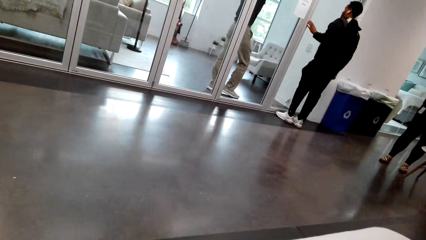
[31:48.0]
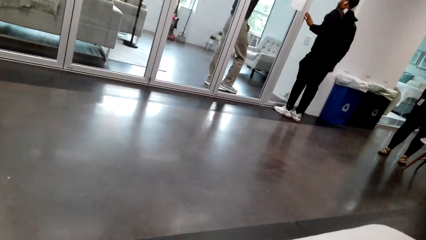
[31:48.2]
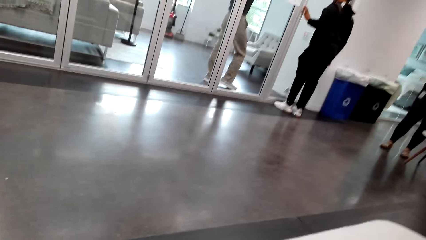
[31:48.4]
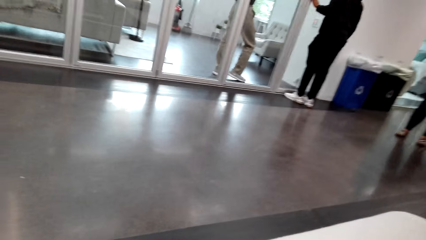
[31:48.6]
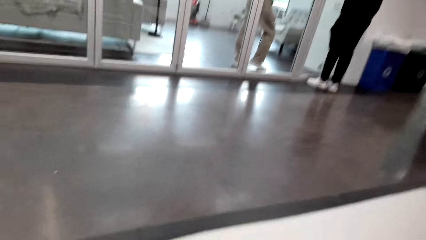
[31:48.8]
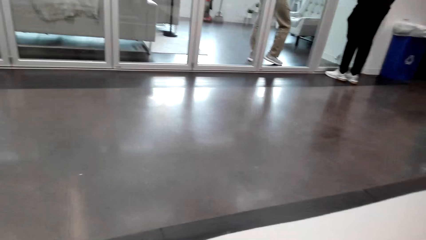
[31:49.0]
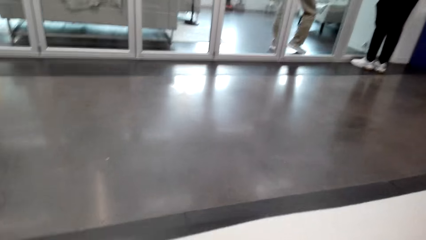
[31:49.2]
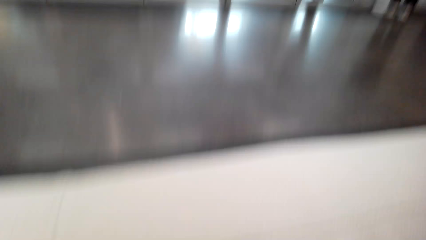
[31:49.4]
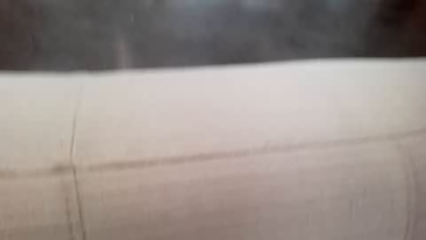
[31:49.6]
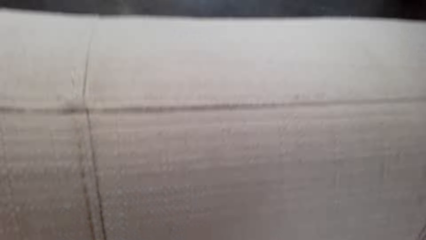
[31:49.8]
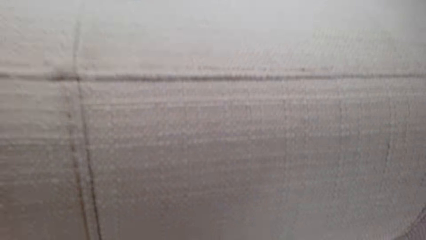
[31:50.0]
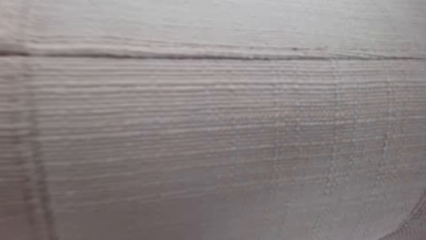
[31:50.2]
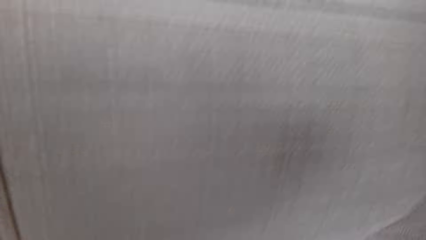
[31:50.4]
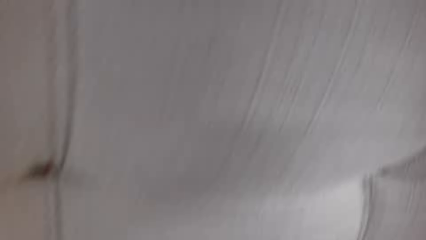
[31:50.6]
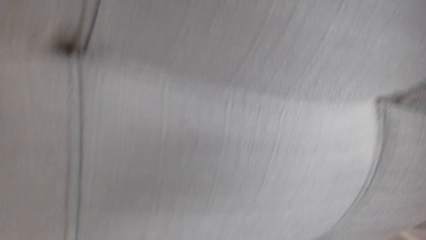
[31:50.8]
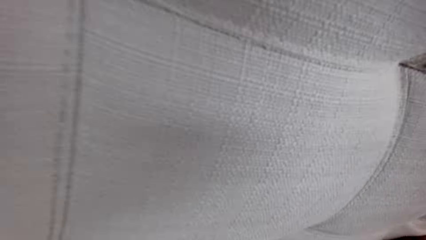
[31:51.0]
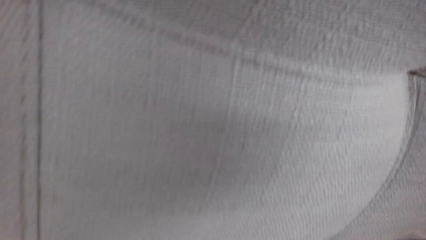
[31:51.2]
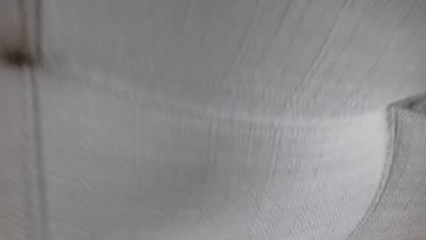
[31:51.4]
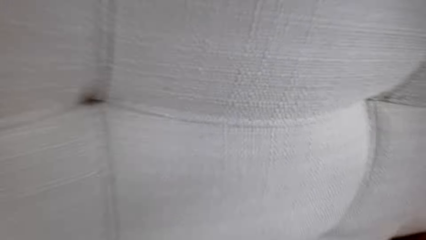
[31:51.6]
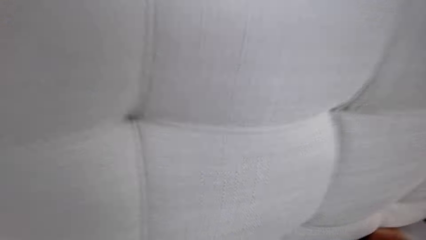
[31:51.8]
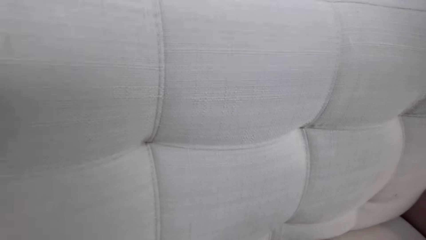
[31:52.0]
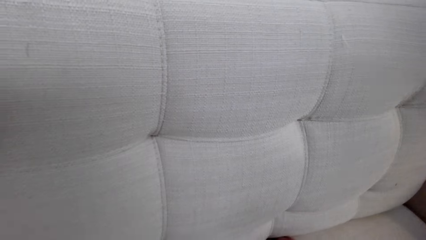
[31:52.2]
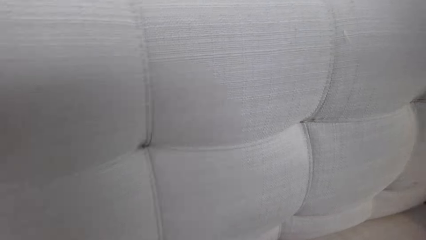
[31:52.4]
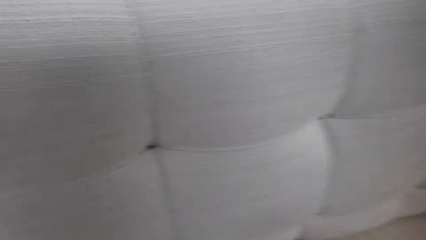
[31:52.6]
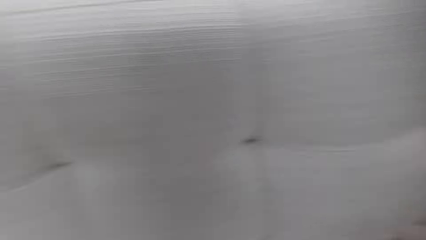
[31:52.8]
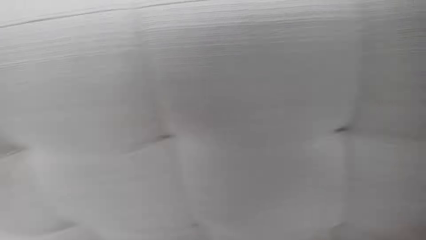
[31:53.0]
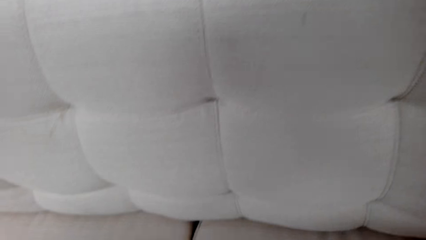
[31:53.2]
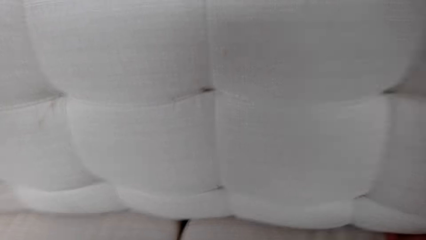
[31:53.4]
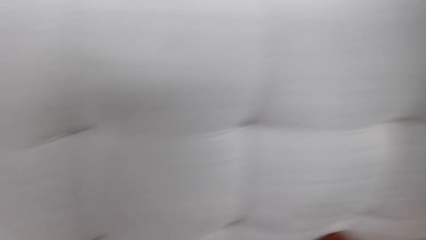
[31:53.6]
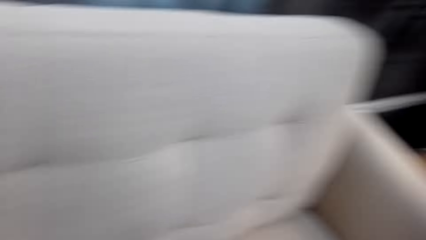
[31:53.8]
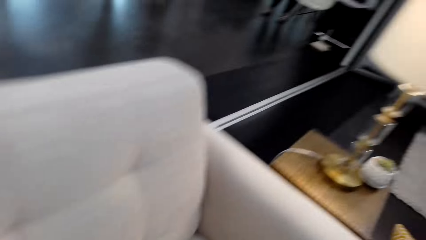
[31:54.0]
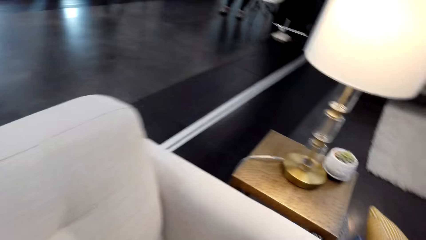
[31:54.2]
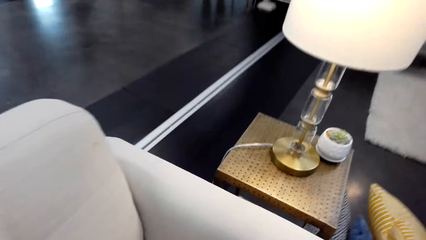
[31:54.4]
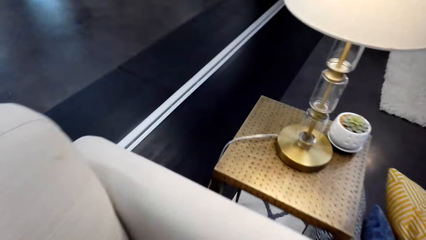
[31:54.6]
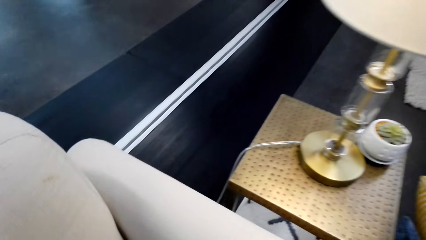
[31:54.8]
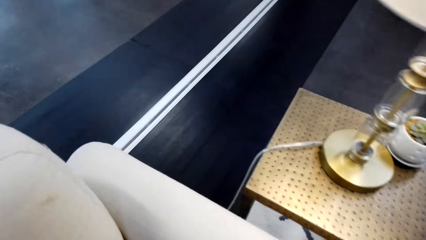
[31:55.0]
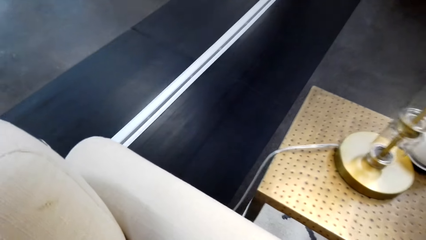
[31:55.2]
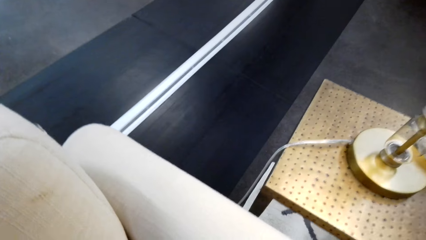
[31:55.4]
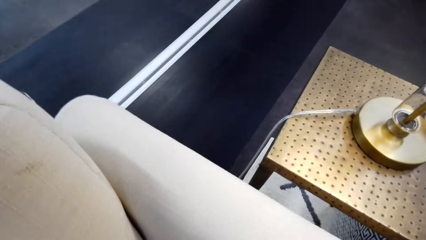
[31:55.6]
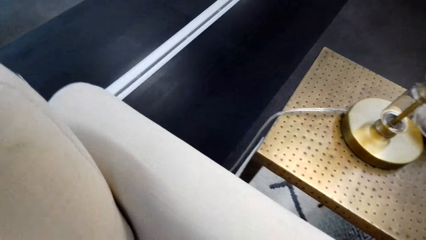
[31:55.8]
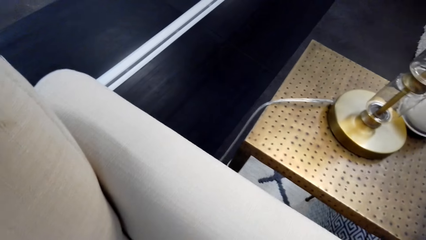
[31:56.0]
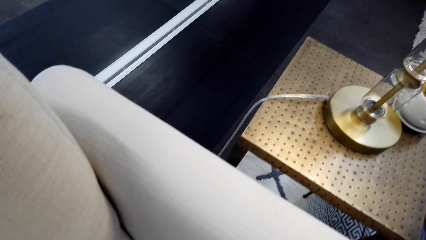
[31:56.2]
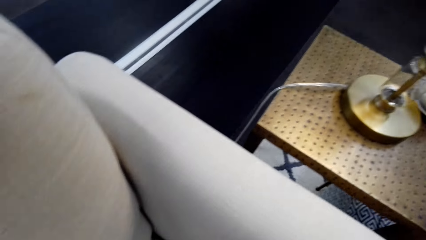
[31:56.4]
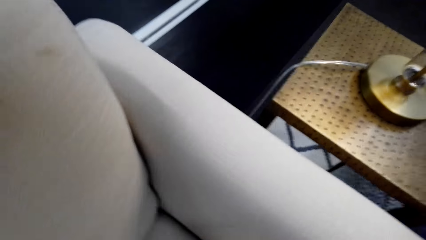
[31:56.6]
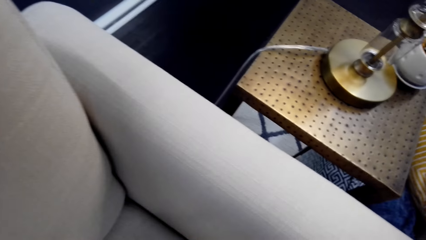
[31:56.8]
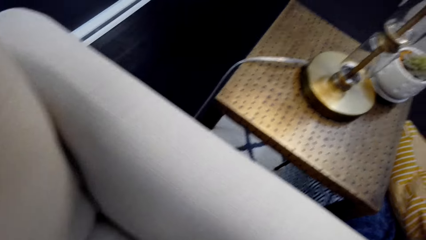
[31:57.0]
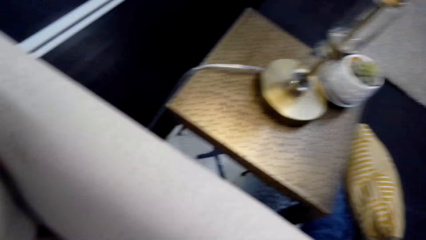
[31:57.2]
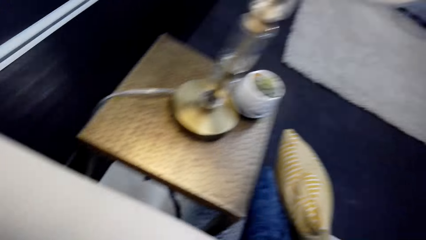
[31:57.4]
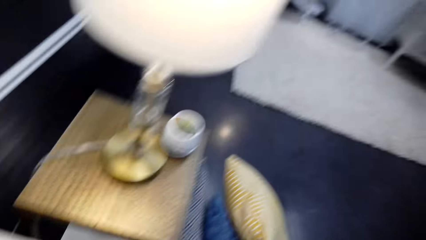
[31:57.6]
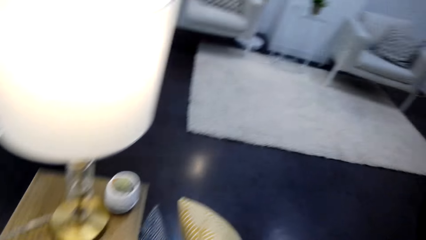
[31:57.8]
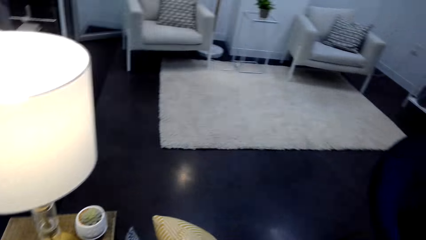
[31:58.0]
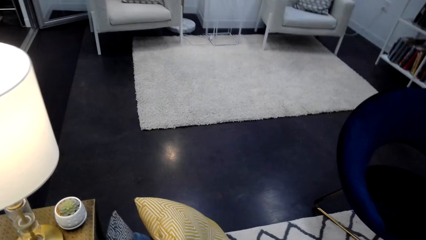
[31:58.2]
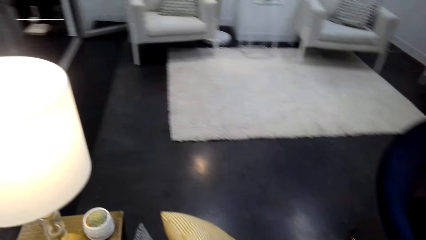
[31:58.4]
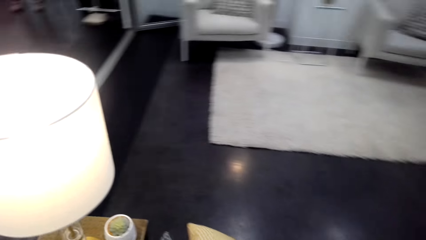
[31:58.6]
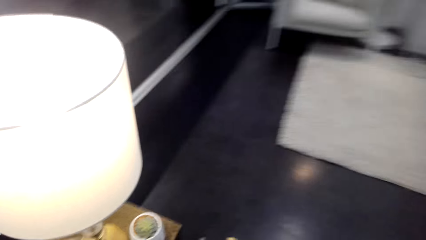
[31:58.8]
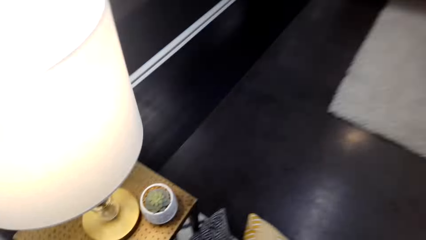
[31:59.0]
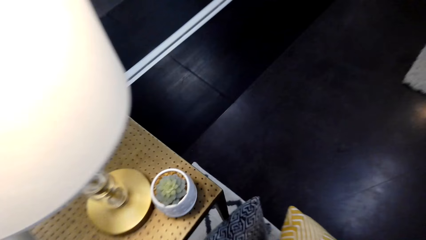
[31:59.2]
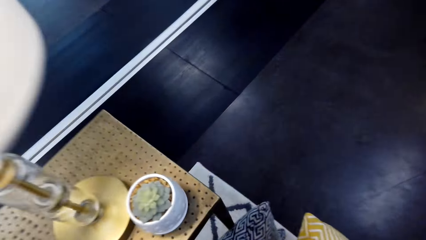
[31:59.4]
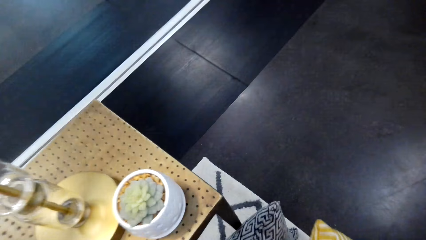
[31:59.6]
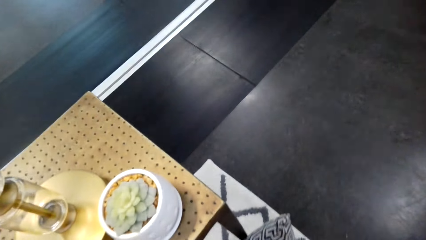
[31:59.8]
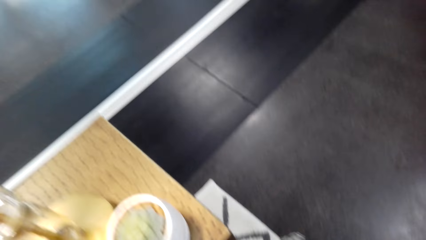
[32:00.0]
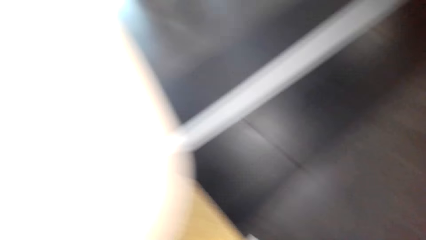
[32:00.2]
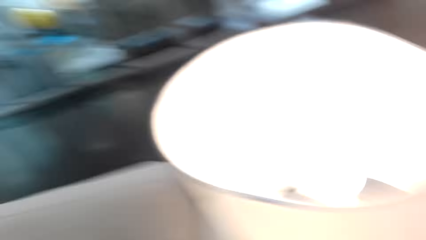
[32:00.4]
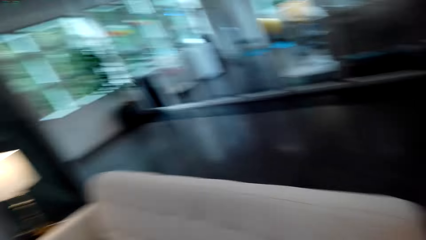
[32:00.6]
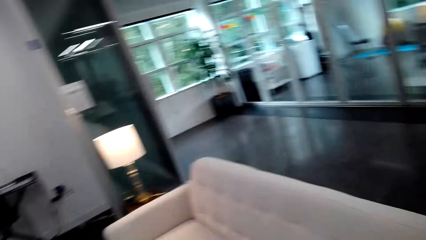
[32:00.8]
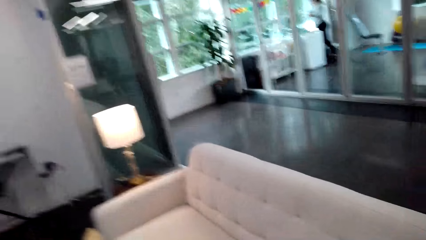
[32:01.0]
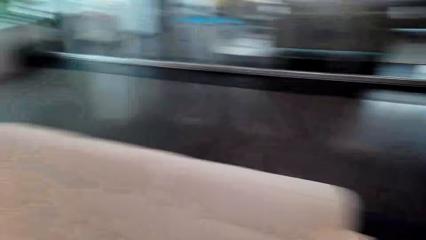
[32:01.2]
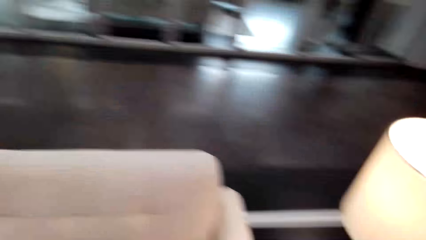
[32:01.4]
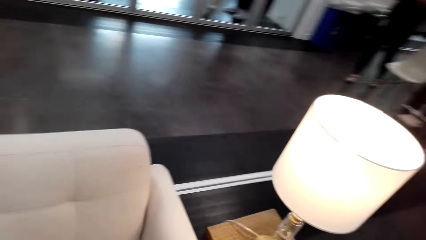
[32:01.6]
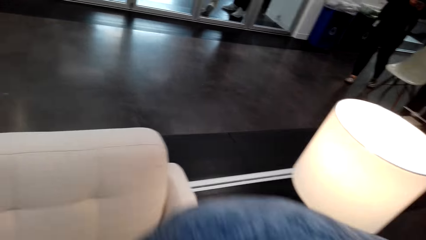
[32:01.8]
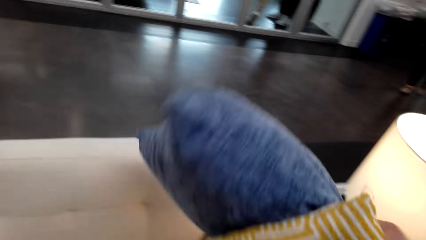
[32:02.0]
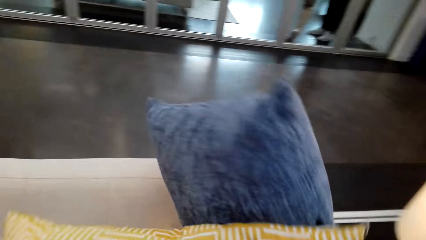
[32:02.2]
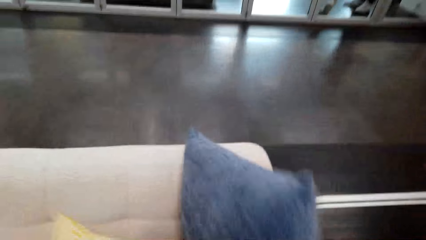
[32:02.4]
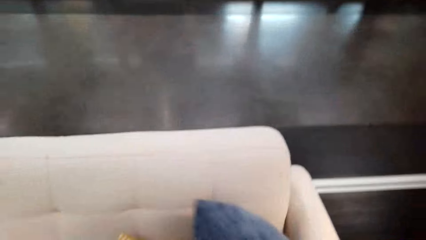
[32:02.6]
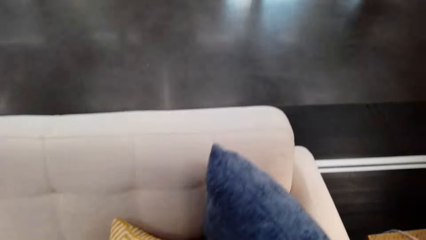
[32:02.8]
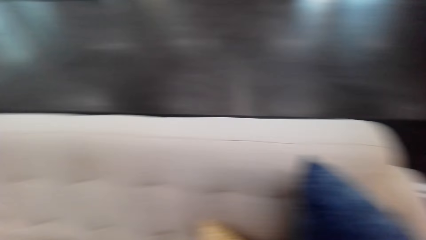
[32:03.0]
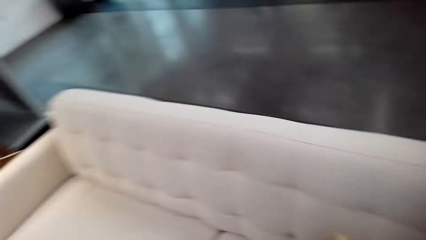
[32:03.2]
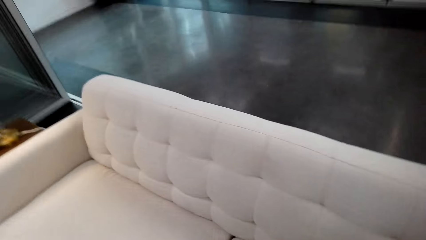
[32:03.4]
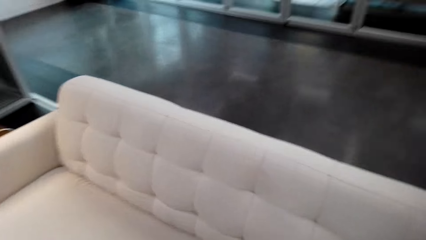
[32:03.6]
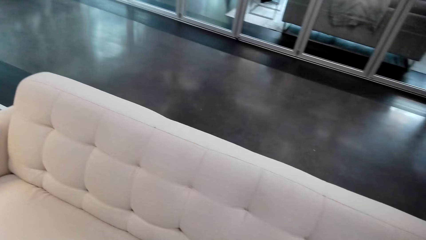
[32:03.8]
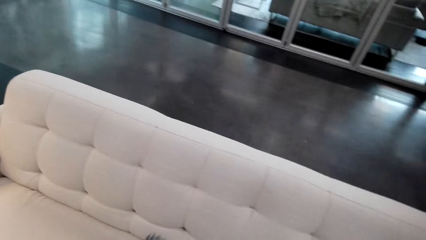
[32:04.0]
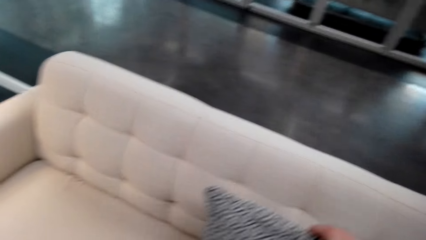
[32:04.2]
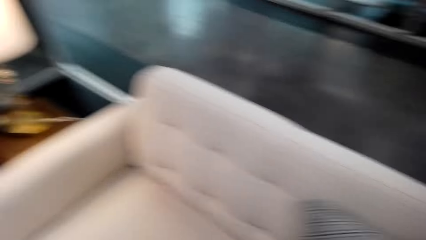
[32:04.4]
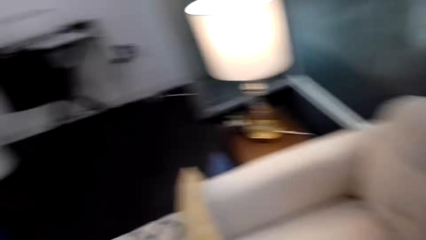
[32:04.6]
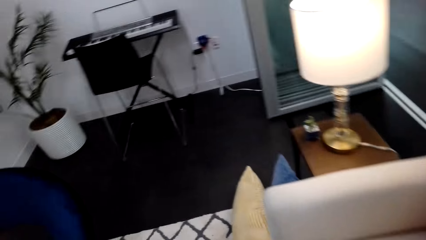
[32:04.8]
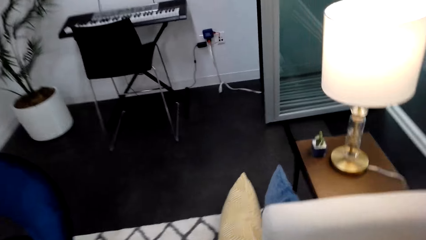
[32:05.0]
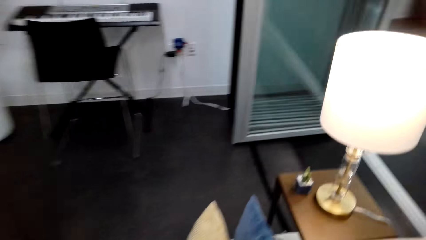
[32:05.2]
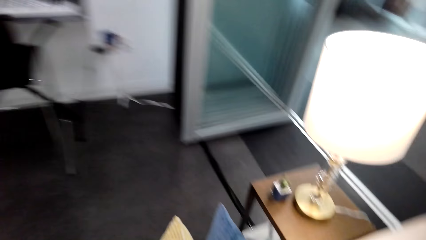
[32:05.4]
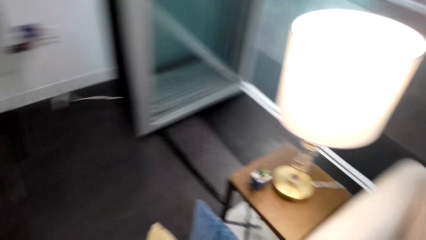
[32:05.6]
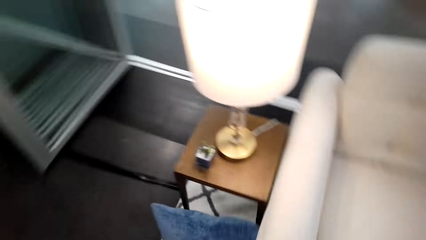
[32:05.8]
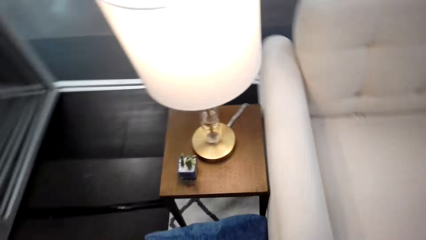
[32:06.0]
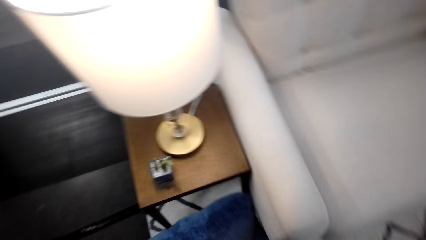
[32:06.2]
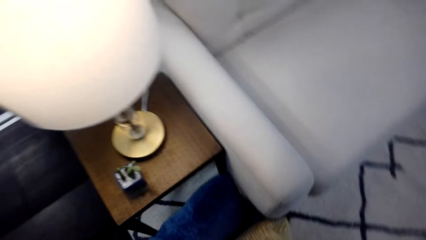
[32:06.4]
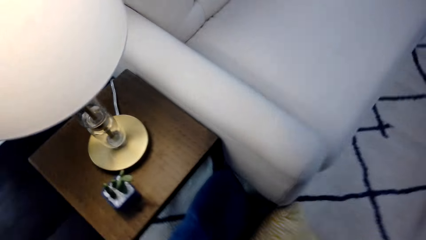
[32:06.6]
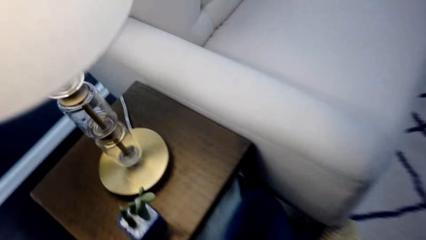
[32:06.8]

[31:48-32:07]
The camera wearer moves around. They look around. They walk around. They pick up pillows. They look around. They throw the pillows on the sofa. They put the pillows on the floor. They walk around. They throw a pillow on the sofa.
